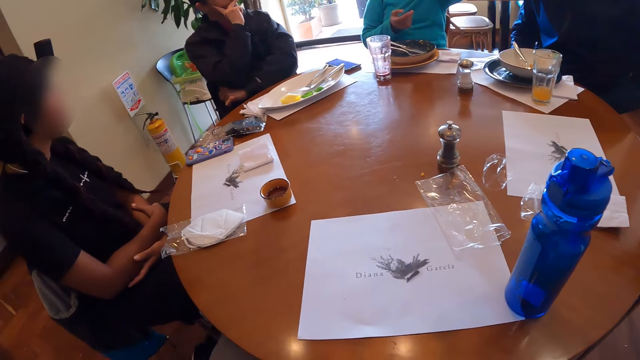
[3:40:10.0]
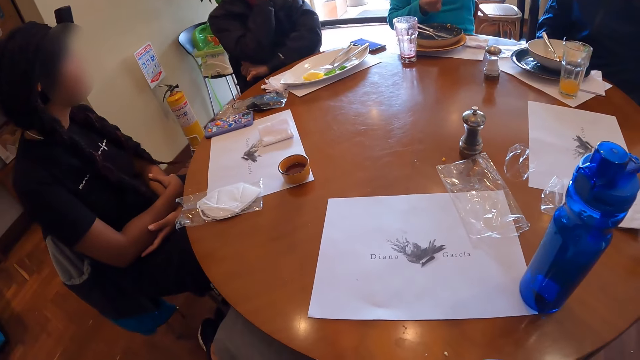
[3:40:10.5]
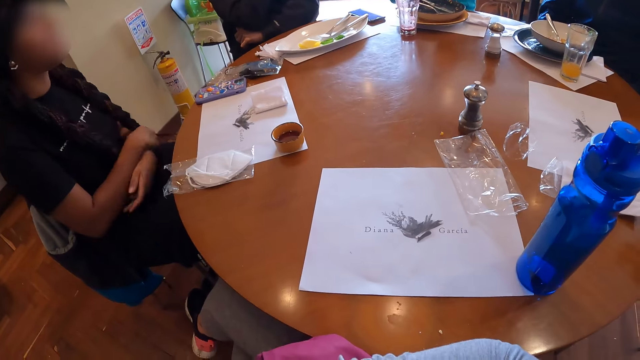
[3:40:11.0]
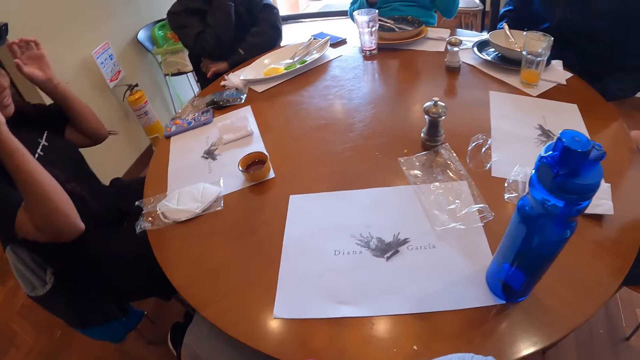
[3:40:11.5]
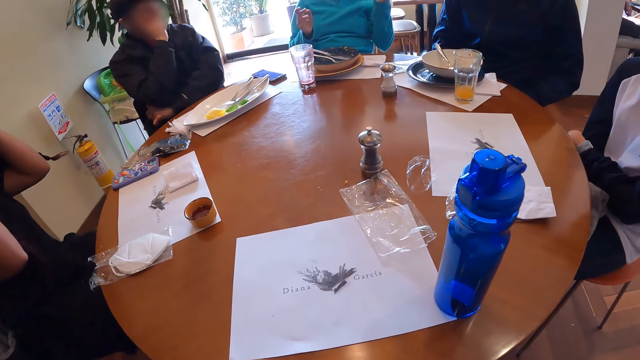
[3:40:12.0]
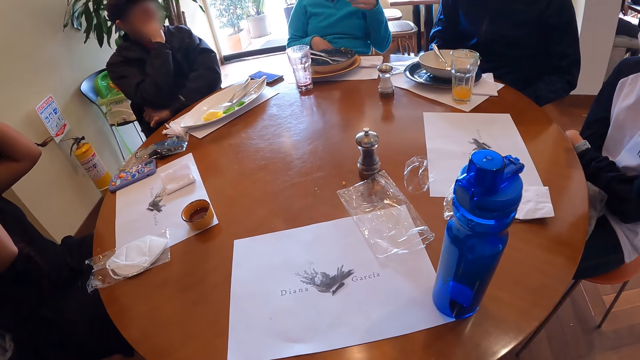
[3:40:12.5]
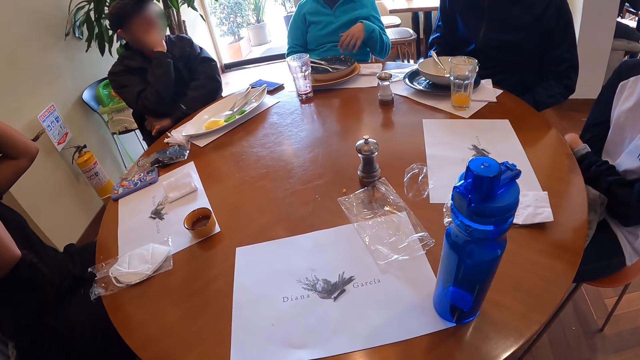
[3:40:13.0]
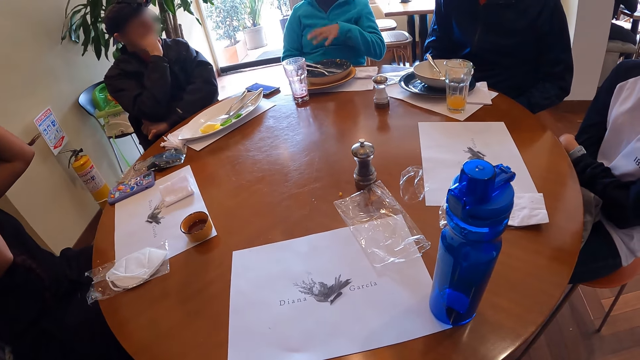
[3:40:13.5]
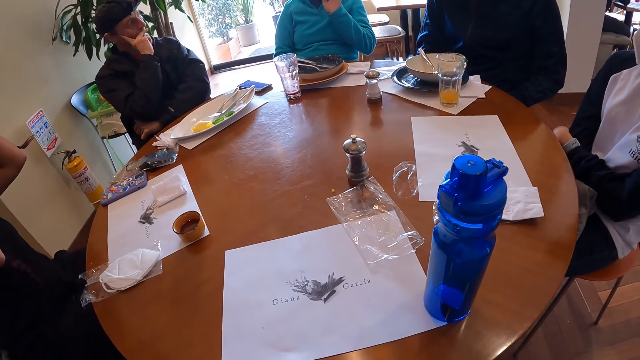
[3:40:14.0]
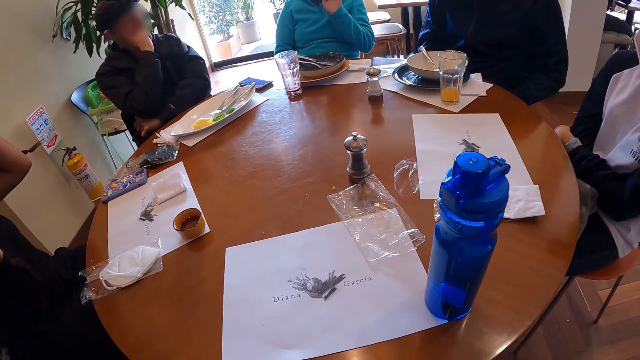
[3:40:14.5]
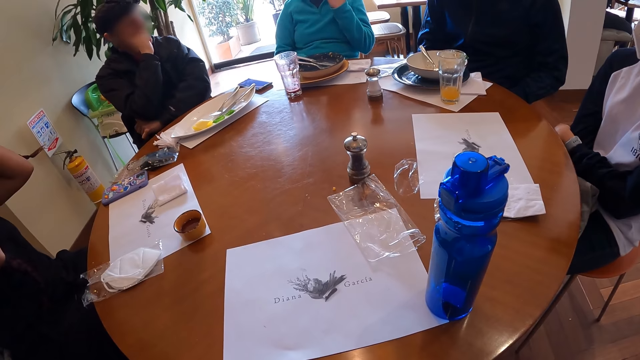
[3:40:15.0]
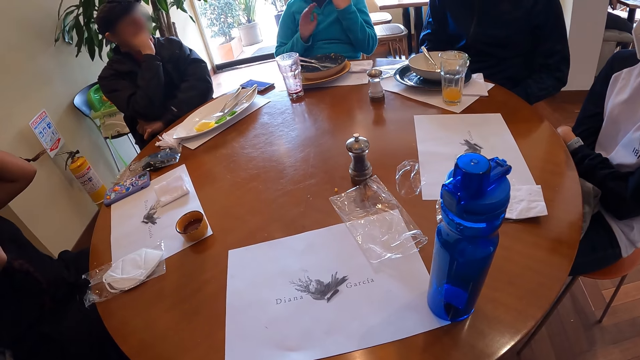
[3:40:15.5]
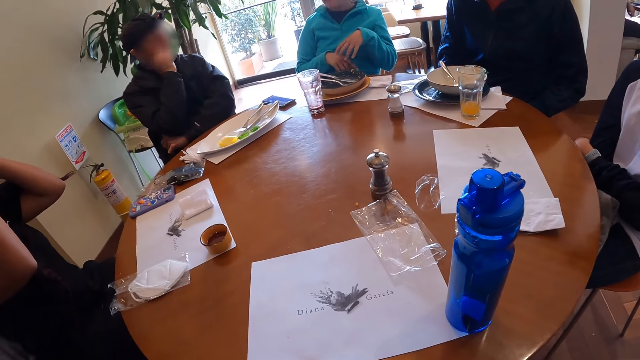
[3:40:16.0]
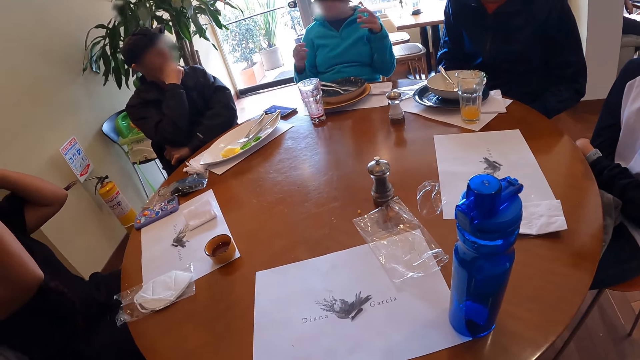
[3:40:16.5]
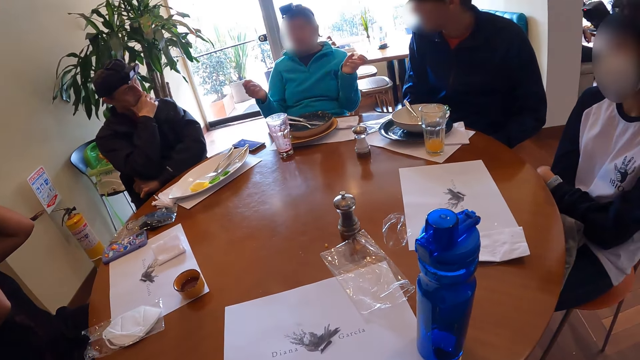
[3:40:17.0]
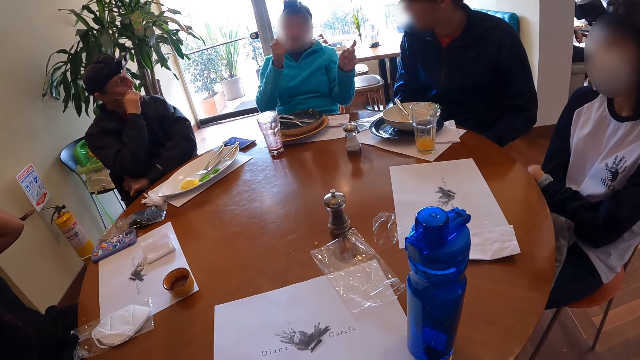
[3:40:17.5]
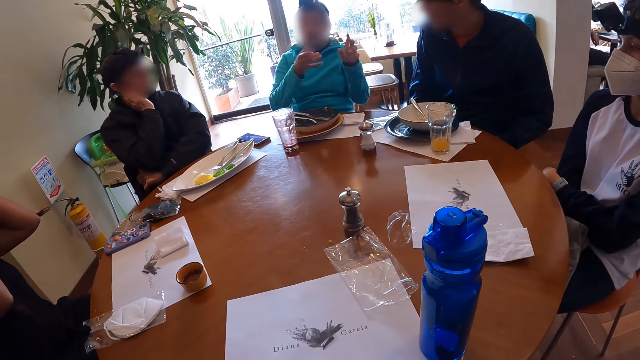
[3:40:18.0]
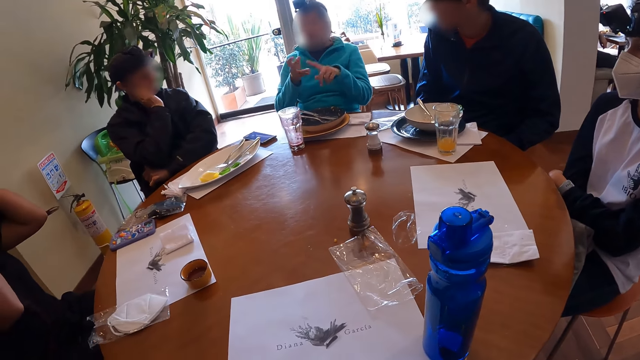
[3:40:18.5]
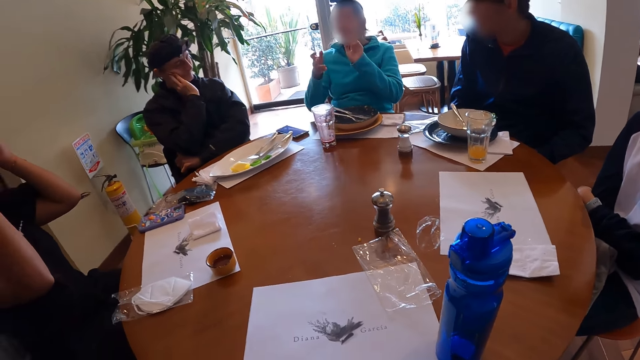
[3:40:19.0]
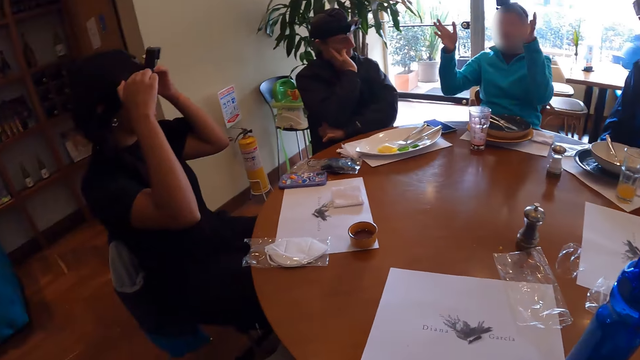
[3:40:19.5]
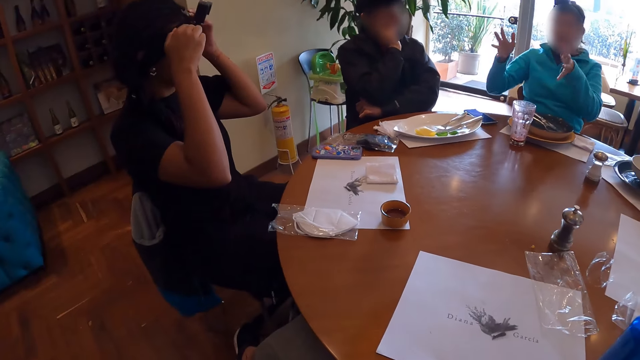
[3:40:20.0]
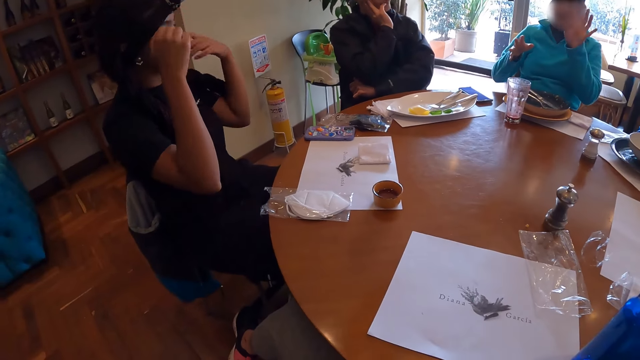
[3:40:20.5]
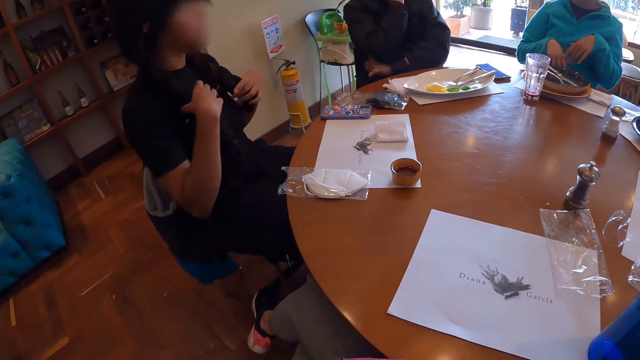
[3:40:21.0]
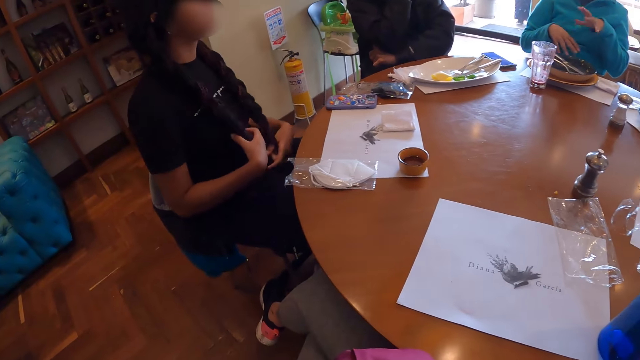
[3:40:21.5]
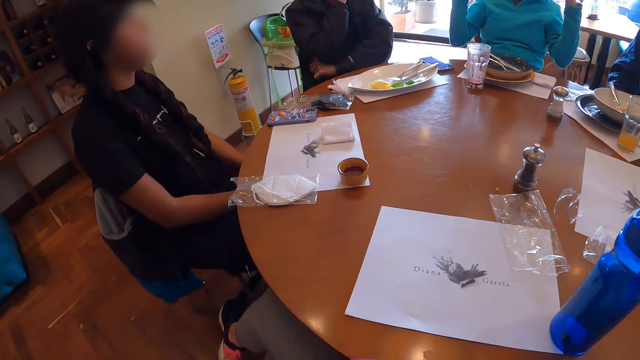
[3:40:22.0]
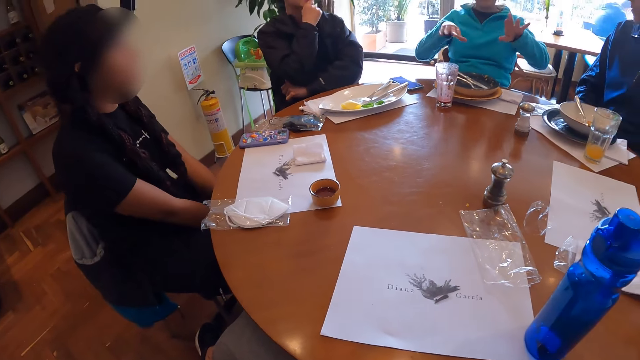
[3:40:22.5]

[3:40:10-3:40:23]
The camera wearer looks at people on the table. The woman adjusts a camera on her head with both hands.

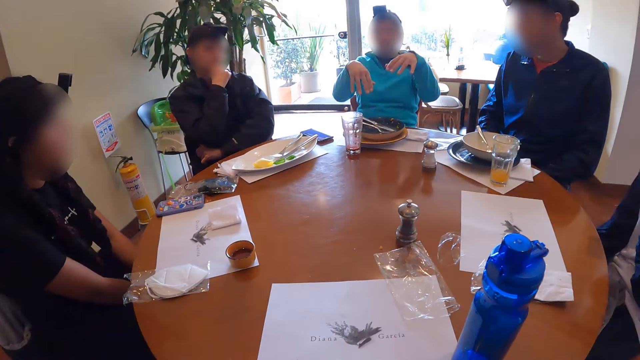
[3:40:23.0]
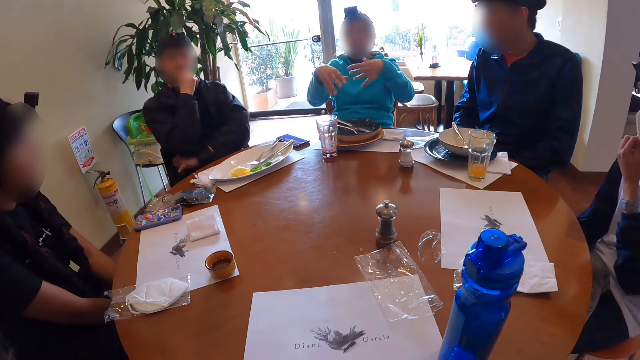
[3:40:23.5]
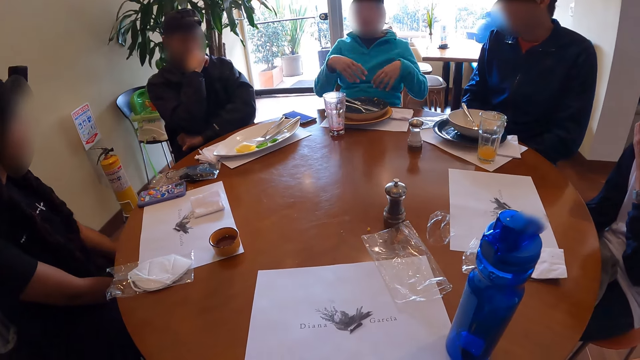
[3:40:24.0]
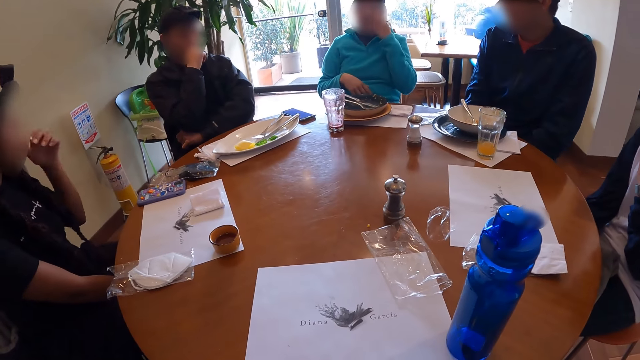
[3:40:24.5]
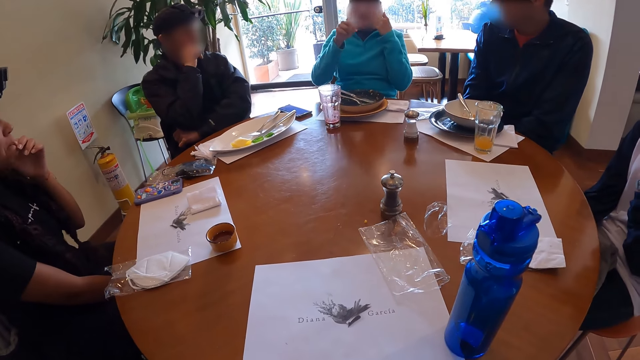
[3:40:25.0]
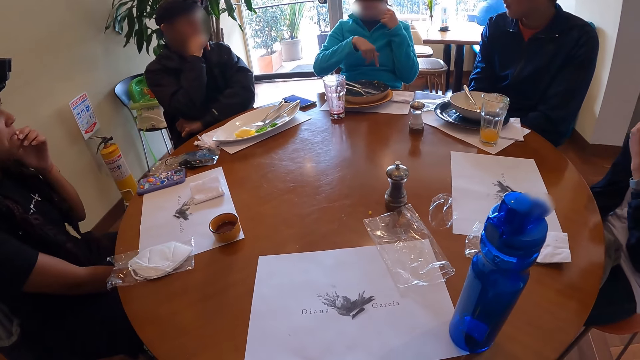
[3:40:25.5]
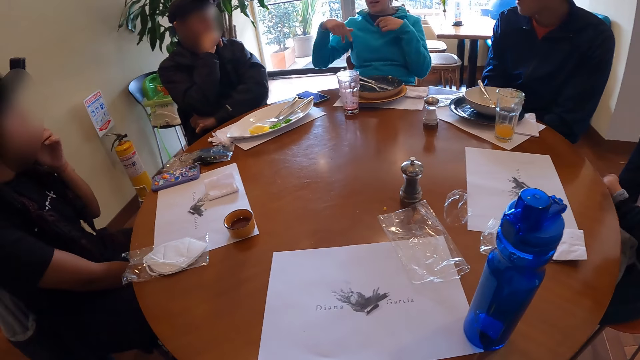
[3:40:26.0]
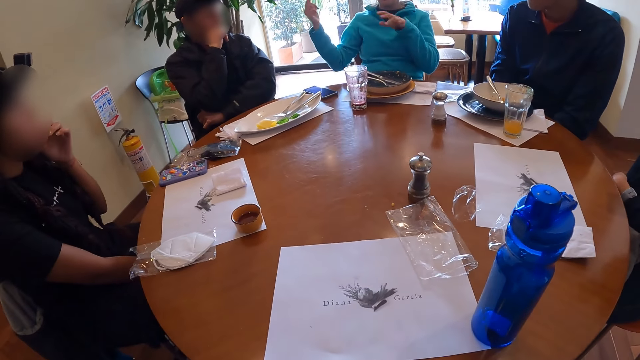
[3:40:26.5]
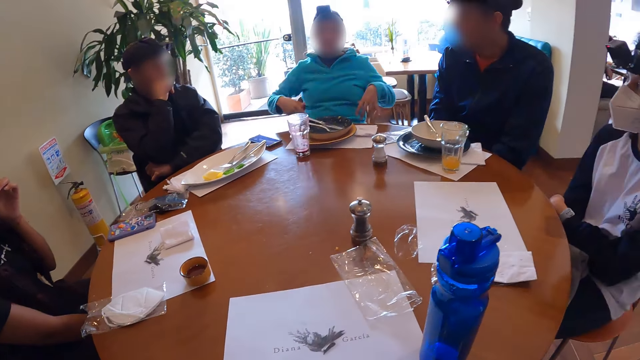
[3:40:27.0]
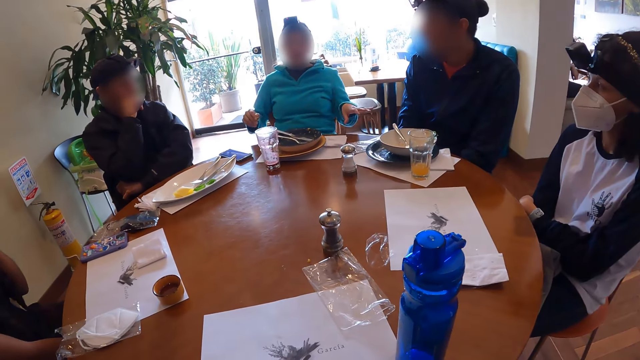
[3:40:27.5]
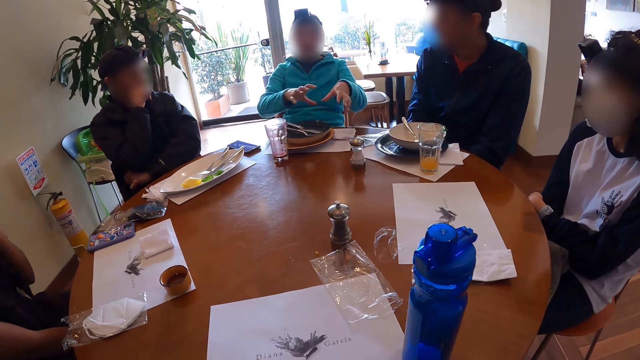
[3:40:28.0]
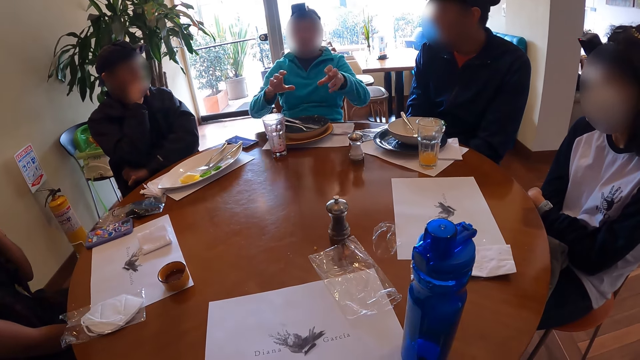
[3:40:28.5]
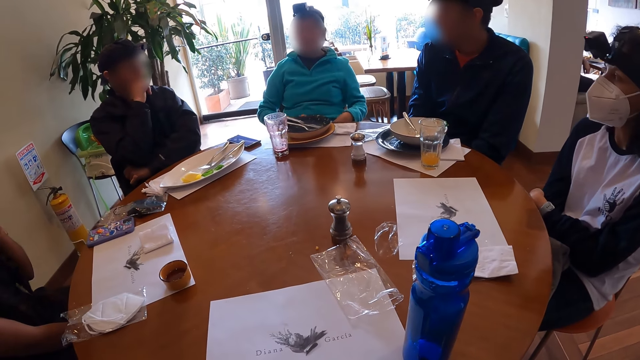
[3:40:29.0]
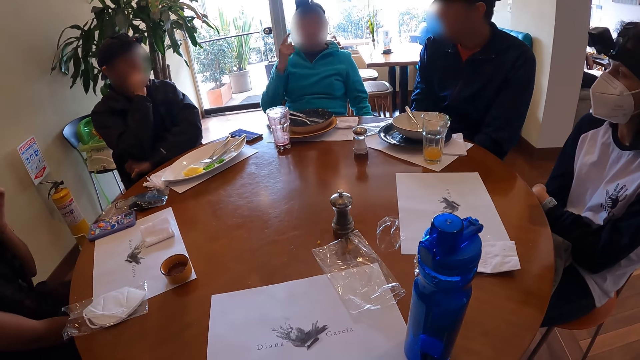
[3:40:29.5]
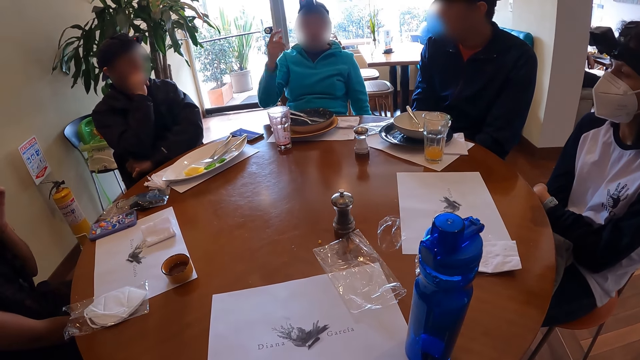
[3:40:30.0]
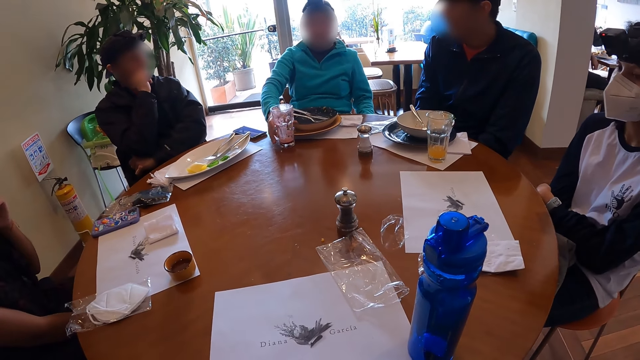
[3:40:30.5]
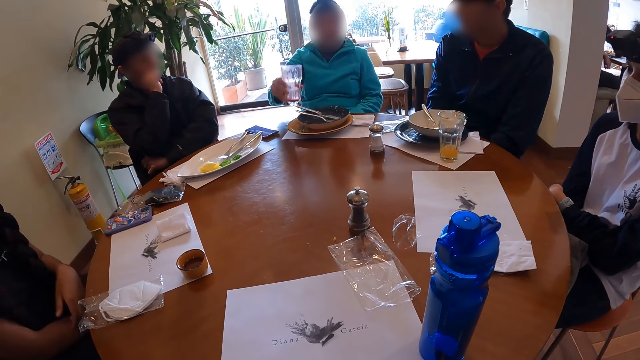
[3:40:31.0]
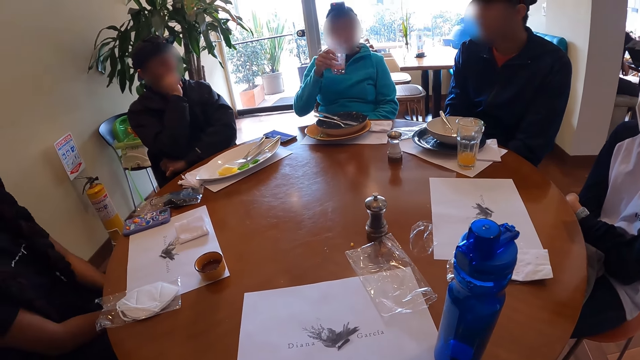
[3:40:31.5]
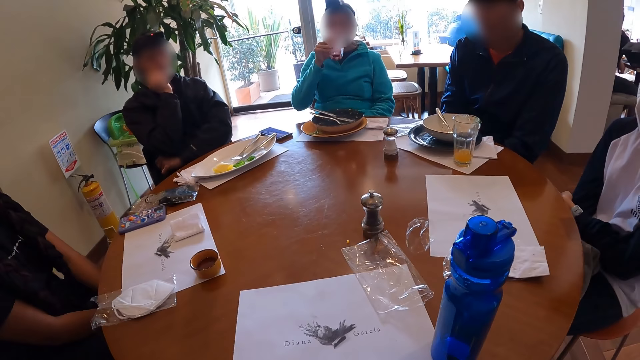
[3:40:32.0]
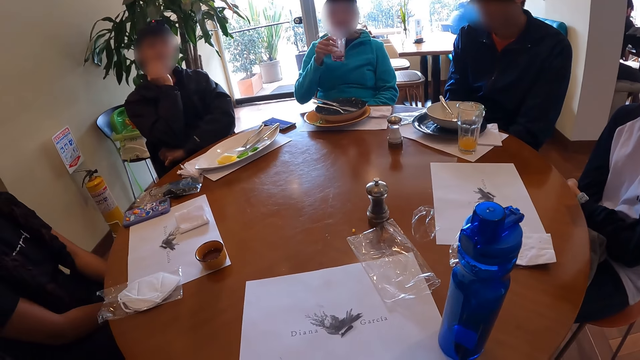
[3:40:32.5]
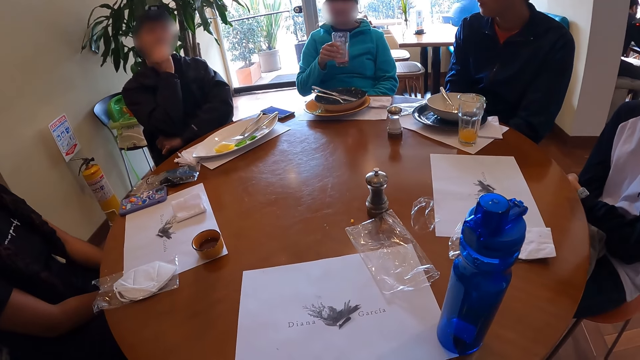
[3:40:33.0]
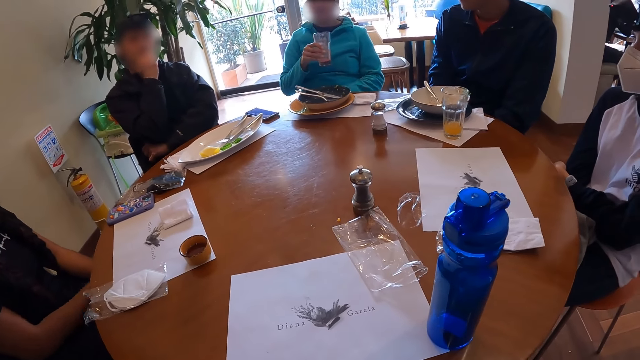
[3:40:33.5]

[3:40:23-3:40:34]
The woman picks the glass of juice from the table with her right hand. She drinks juice from the glass in her right hand.
